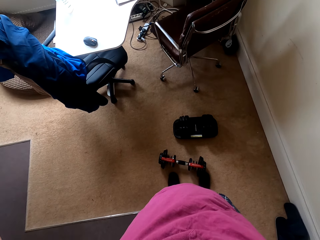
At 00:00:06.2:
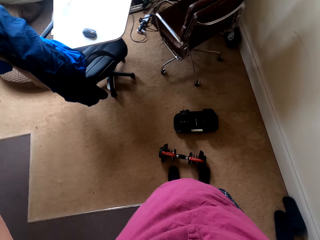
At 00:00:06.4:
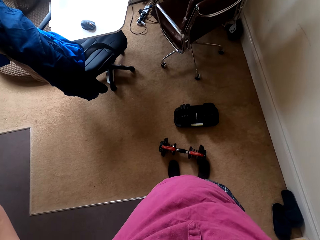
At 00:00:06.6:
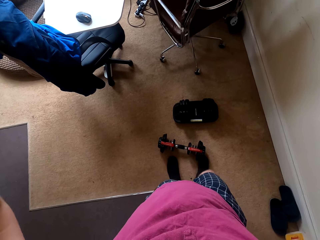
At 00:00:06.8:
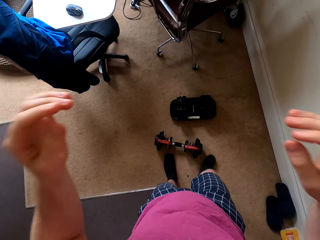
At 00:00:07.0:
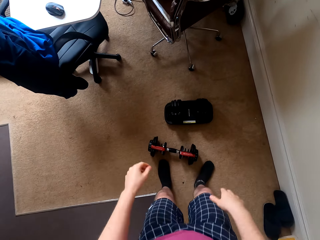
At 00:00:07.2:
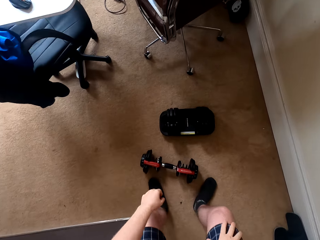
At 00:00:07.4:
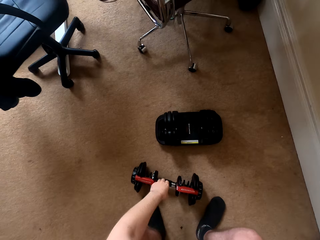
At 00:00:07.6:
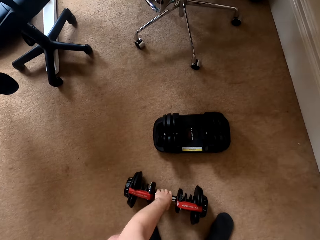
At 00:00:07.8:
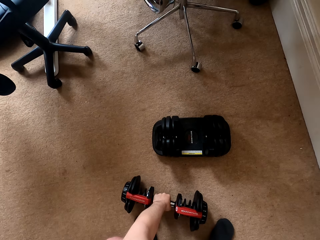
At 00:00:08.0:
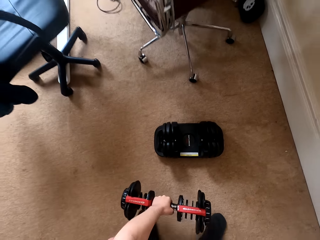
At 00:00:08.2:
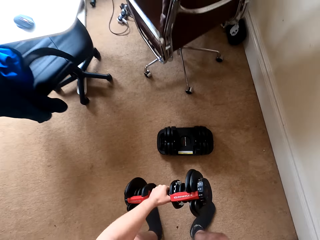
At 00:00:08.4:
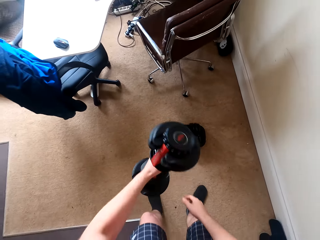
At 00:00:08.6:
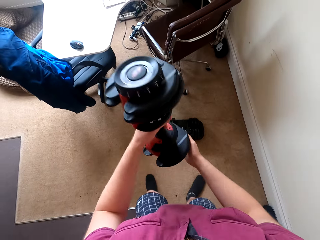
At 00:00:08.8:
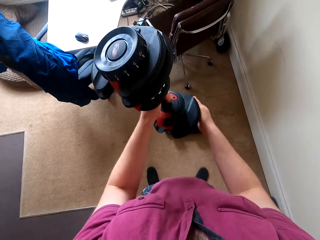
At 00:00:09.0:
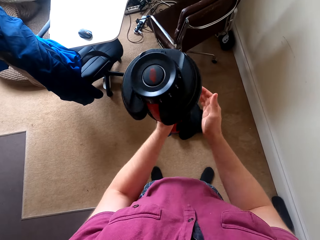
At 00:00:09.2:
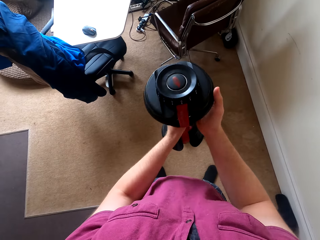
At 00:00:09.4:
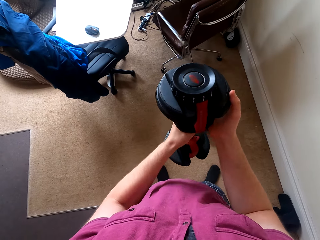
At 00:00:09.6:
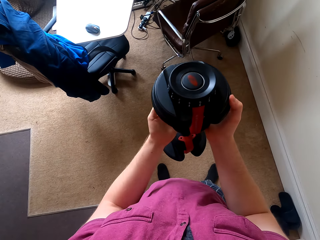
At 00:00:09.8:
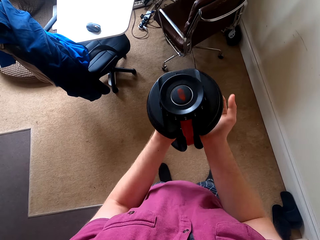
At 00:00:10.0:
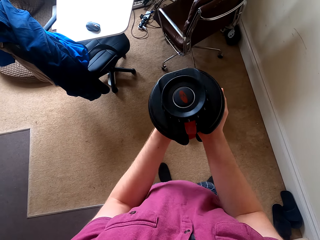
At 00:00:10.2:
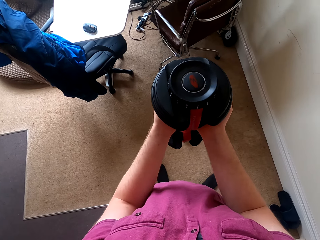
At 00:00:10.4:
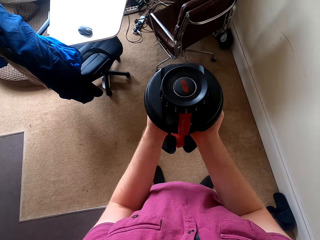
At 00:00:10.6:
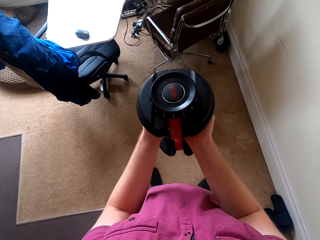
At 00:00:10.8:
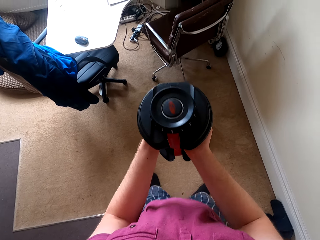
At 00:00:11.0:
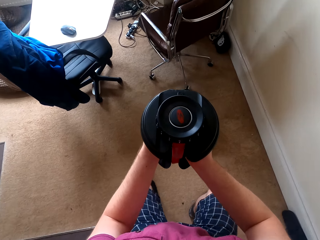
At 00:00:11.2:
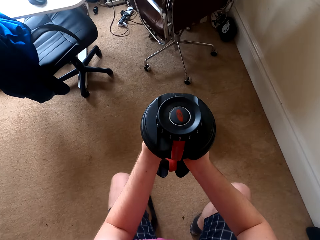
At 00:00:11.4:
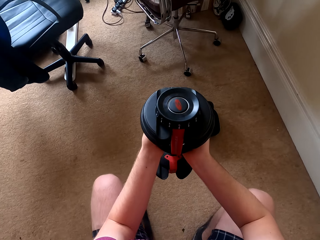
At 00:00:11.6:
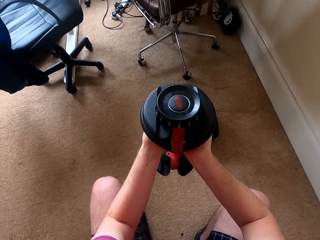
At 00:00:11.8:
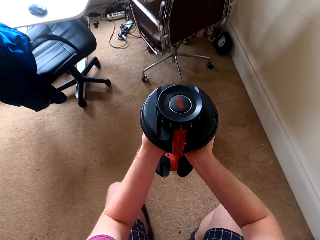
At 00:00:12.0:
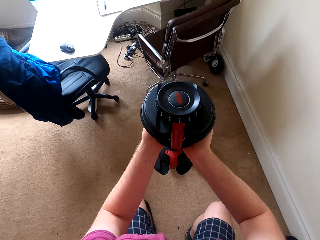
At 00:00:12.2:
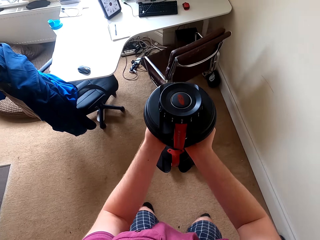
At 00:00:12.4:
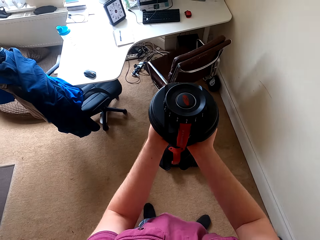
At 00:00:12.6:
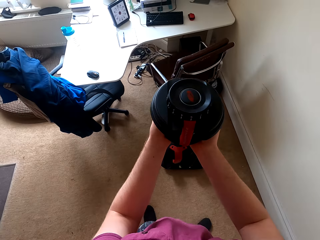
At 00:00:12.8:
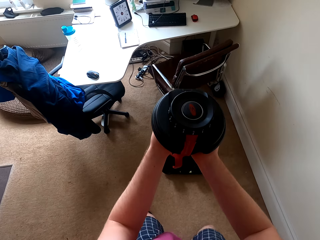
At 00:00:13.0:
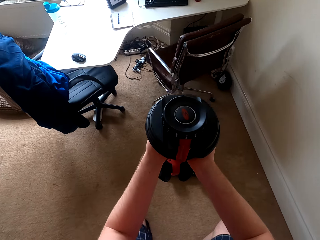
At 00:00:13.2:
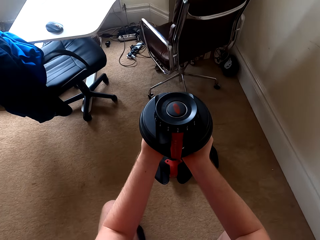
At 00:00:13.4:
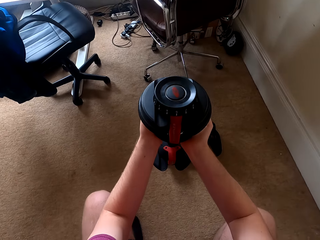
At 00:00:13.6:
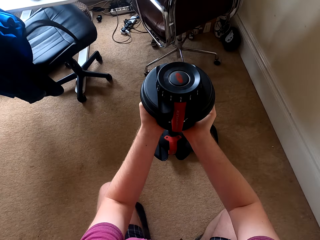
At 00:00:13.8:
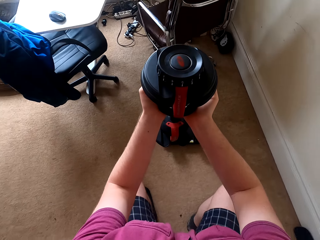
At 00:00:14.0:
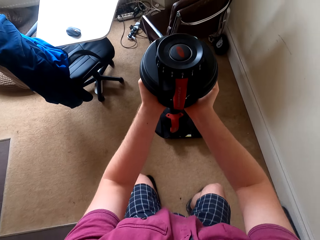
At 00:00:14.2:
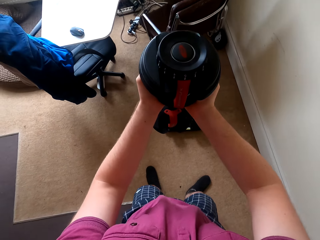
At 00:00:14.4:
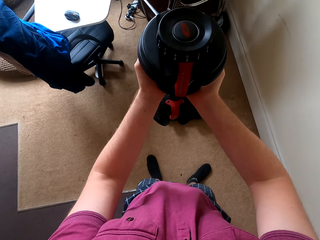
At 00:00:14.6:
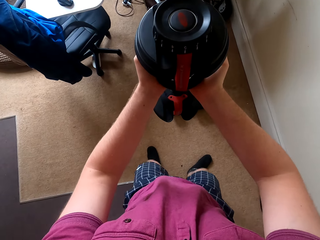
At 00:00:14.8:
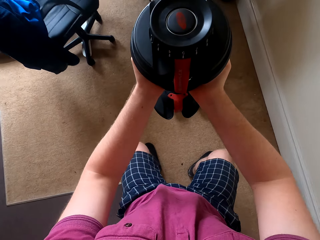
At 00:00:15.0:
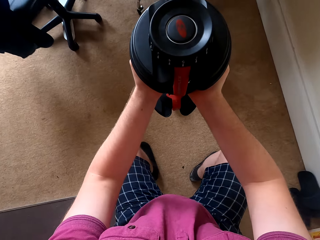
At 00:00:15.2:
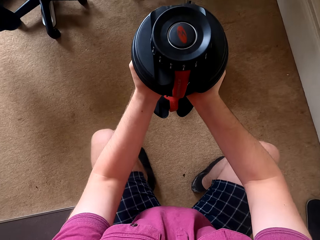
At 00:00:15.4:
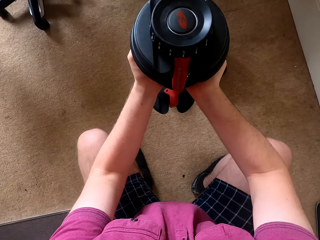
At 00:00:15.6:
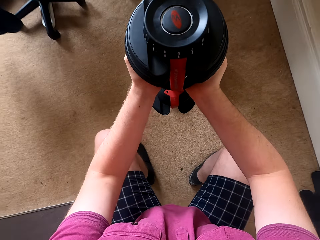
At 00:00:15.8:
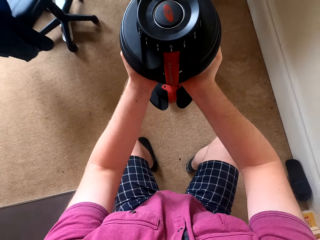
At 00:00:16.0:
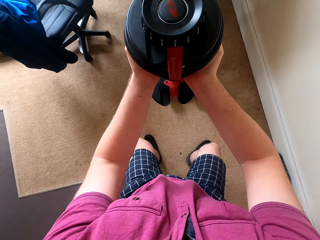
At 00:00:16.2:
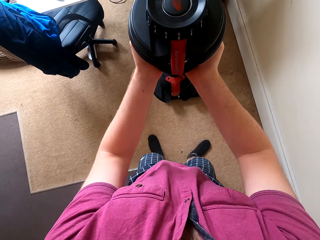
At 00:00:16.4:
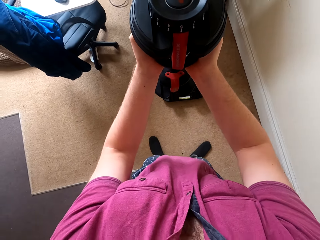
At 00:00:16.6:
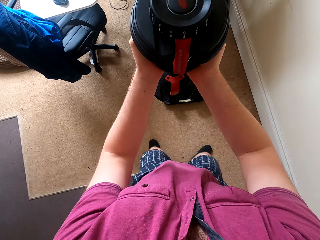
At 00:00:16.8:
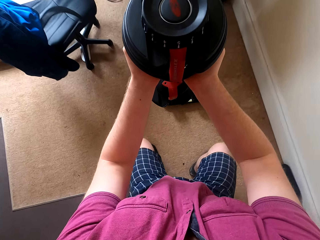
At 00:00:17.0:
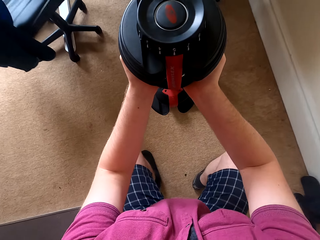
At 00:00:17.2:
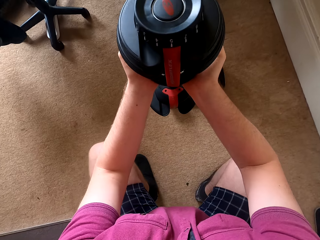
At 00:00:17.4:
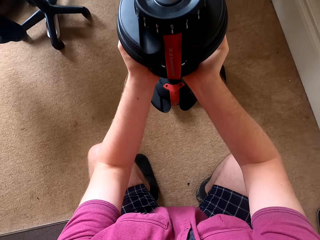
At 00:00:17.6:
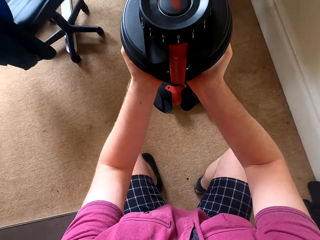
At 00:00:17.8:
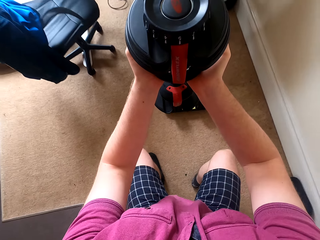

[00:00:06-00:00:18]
The camera wearer picks up a dumbbell. They lift the dumbbells. They hold the dumbbell with both hands. They lift the dumbbell.

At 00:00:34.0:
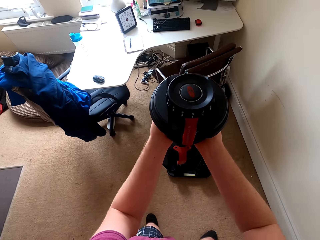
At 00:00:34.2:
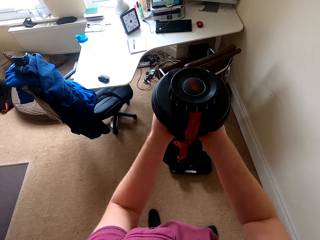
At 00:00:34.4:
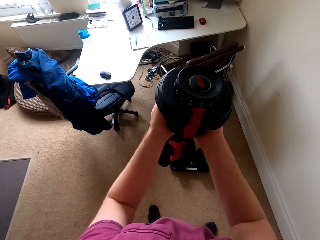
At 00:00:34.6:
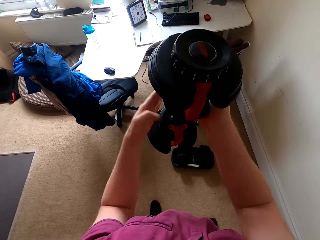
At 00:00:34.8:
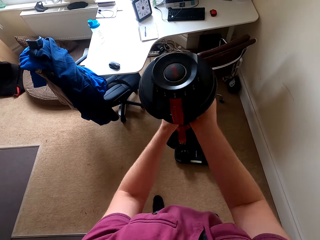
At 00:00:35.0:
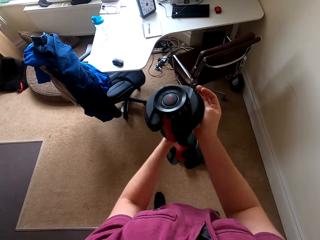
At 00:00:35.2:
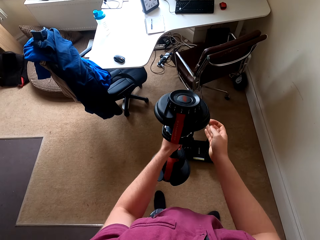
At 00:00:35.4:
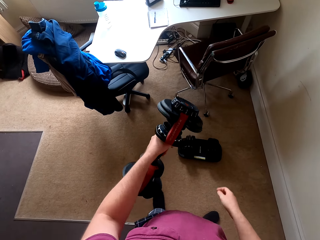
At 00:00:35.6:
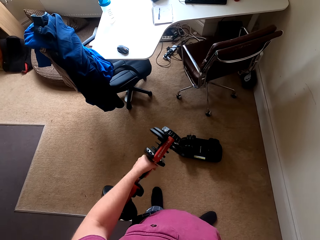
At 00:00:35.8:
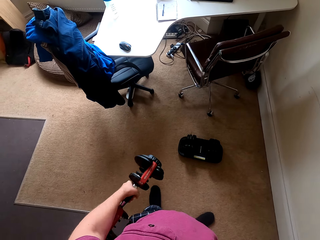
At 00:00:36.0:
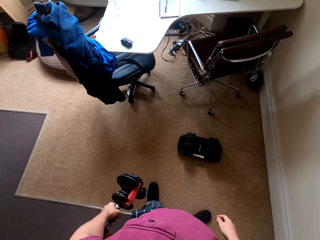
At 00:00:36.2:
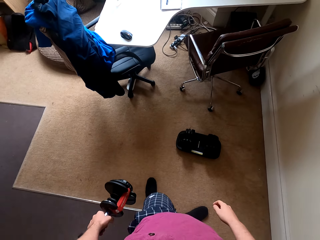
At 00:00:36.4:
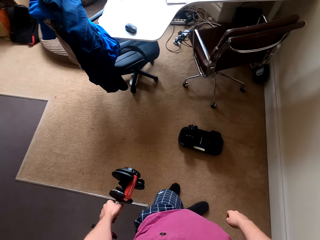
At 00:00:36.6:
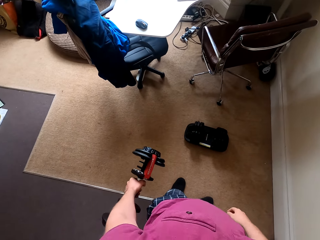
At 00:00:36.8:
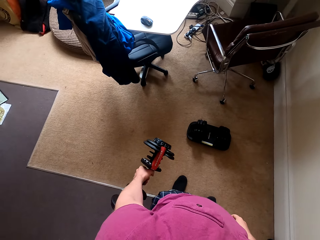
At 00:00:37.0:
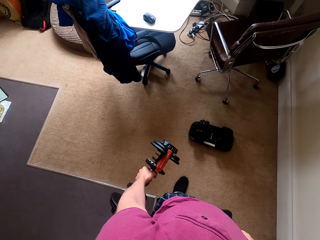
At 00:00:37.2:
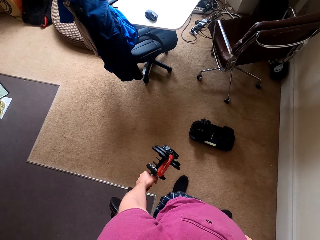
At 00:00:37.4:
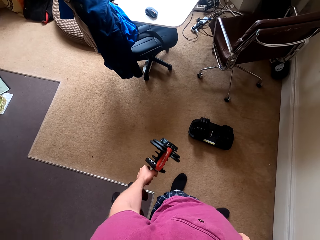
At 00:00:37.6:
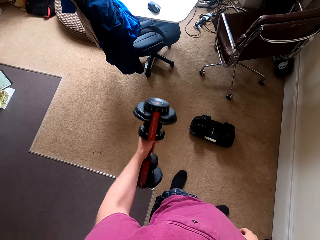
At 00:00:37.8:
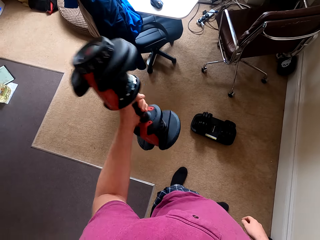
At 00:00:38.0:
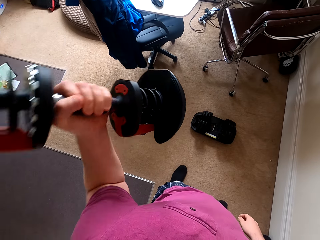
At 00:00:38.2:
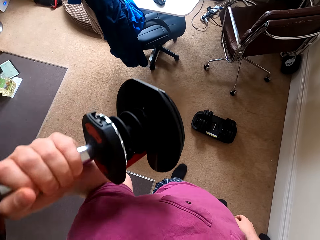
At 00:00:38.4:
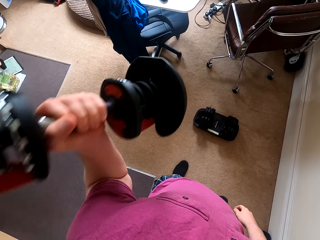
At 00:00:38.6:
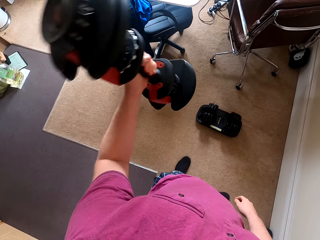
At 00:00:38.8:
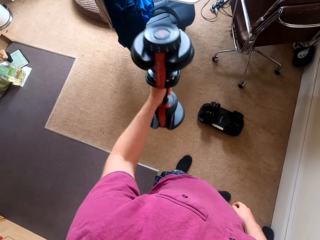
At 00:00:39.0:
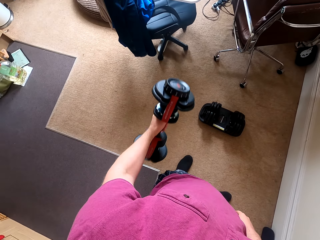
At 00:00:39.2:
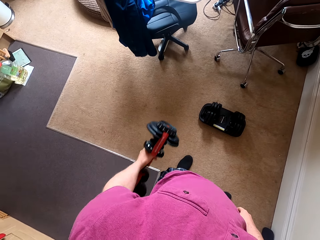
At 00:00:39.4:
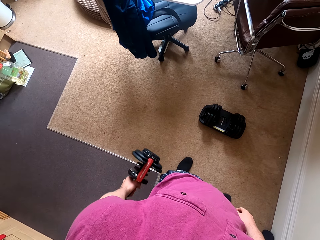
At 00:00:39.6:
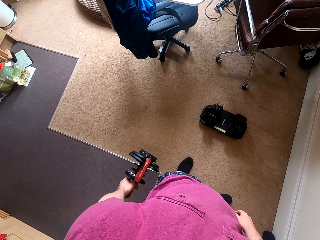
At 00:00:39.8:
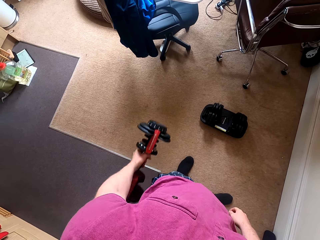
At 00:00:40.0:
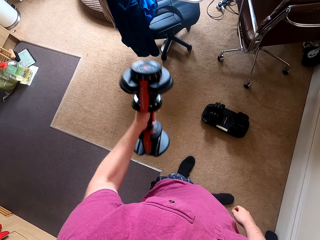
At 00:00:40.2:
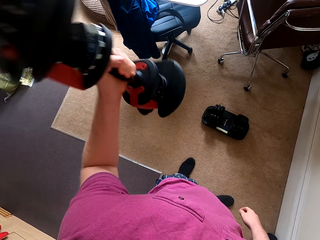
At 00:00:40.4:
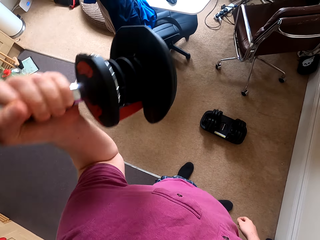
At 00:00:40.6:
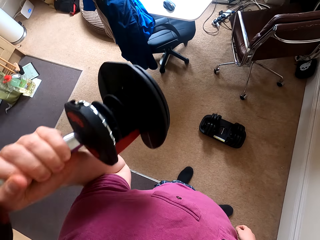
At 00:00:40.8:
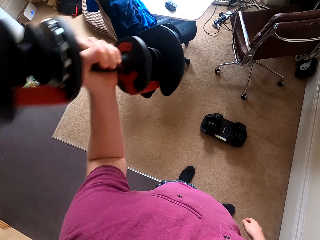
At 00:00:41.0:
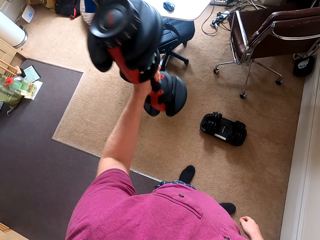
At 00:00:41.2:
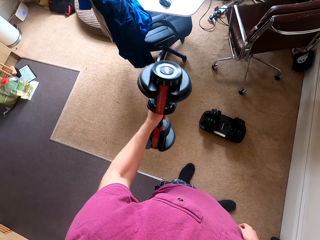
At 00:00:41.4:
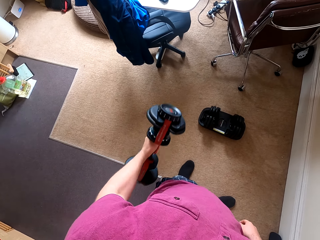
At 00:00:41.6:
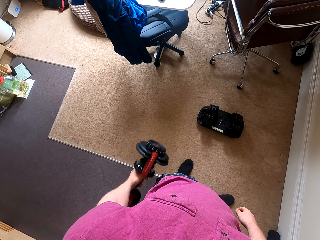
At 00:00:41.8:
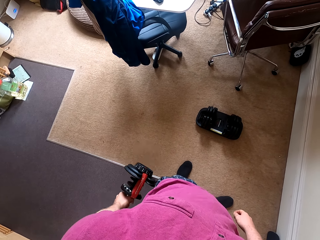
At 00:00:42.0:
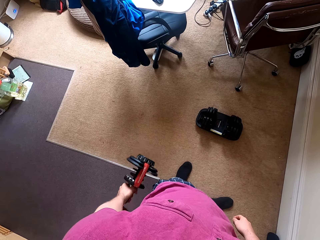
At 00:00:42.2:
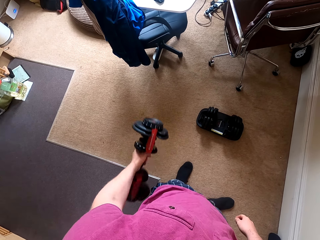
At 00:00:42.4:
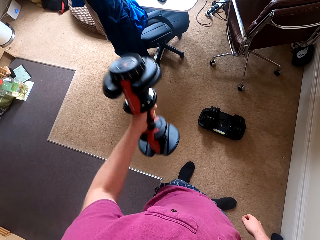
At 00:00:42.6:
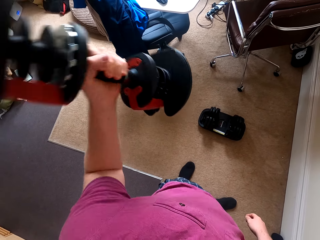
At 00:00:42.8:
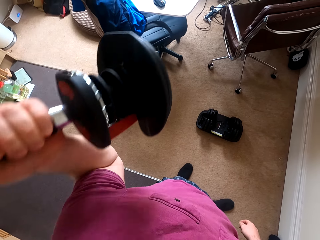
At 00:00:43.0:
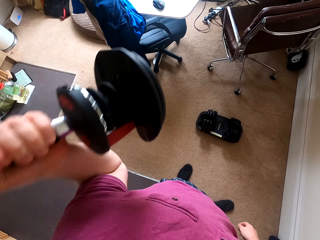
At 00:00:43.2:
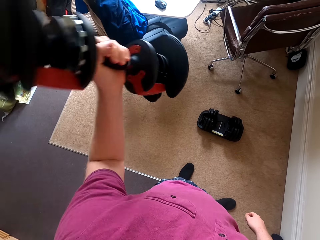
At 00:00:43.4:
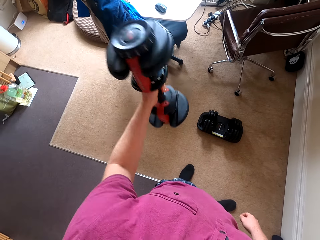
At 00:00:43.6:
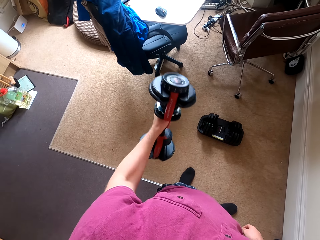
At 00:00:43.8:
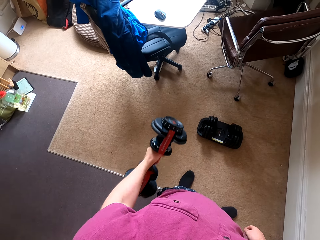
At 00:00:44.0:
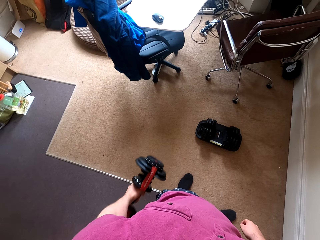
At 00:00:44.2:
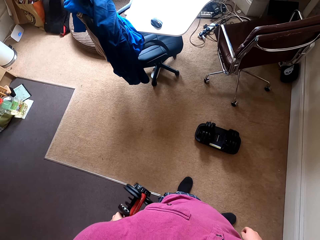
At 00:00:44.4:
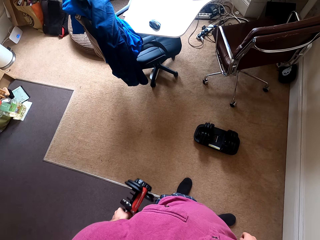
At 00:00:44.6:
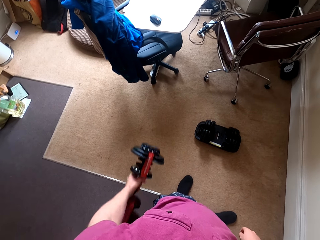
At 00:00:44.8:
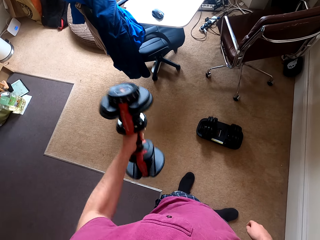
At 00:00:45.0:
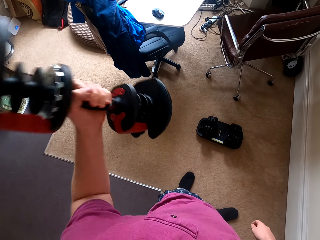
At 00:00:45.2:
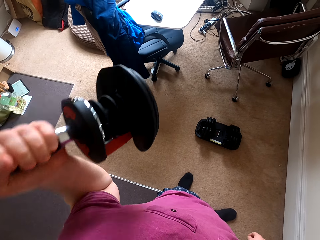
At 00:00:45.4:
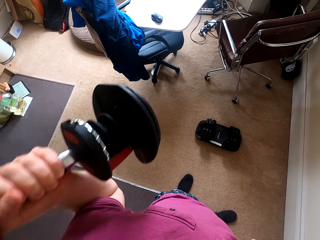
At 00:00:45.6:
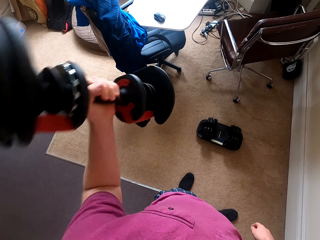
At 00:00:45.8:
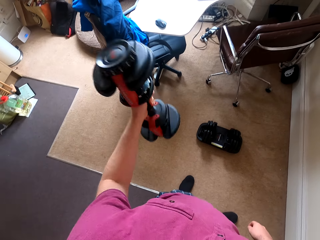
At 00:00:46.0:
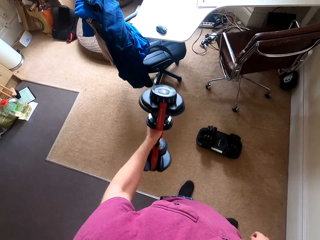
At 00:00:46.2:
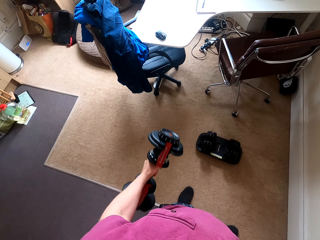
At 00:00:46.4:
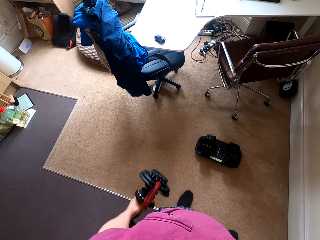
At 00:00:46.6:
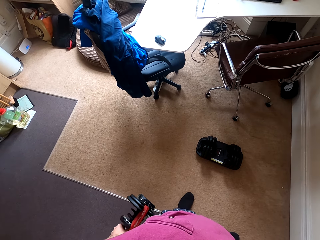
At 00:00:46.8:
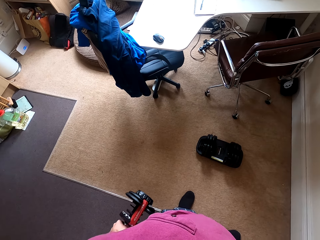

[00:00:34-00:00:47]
The camera wearer holds the dumbbell with the left hand. They lift the dumbbell with the left hand.
